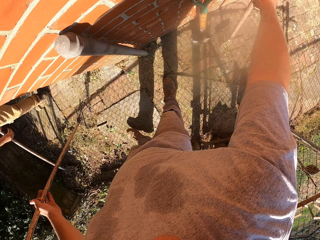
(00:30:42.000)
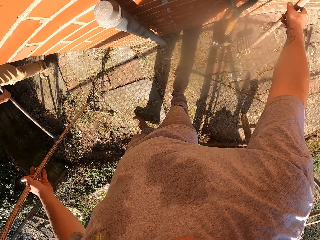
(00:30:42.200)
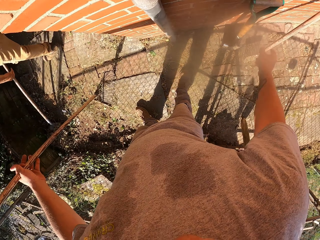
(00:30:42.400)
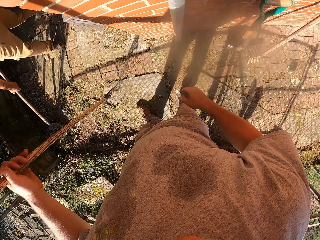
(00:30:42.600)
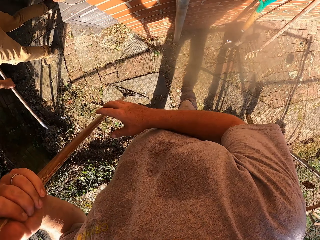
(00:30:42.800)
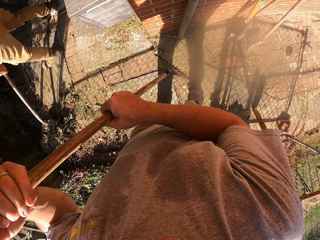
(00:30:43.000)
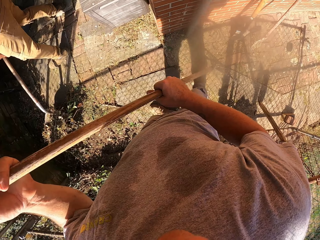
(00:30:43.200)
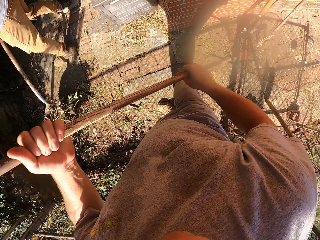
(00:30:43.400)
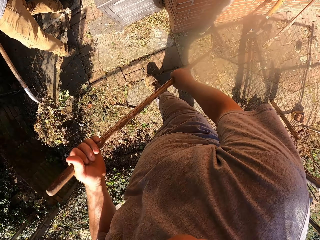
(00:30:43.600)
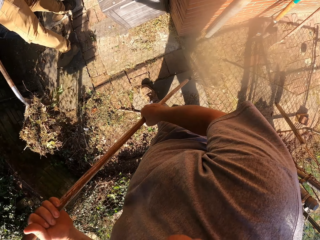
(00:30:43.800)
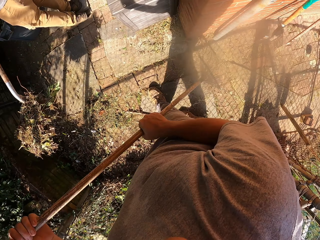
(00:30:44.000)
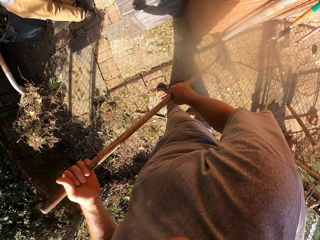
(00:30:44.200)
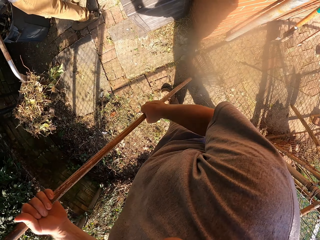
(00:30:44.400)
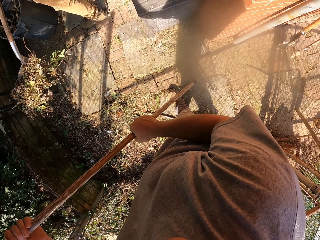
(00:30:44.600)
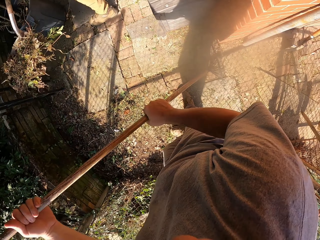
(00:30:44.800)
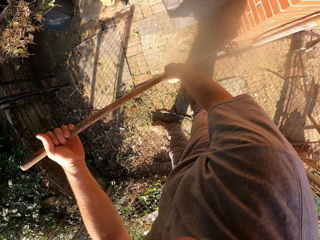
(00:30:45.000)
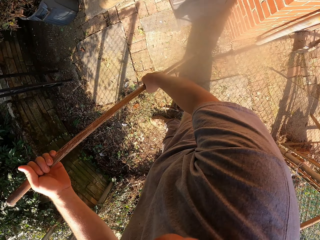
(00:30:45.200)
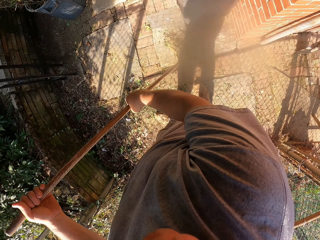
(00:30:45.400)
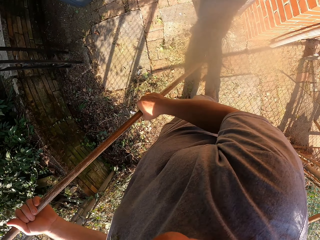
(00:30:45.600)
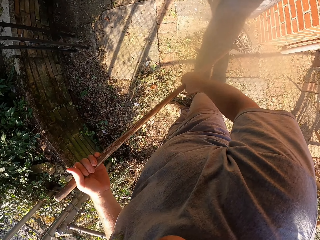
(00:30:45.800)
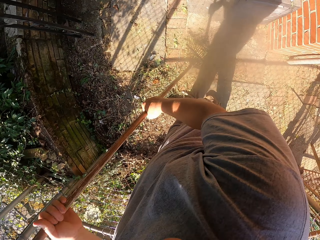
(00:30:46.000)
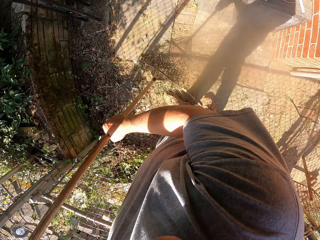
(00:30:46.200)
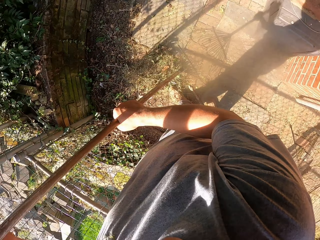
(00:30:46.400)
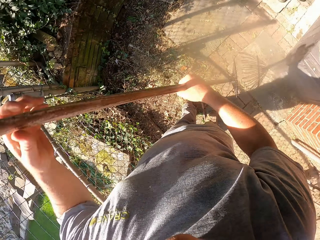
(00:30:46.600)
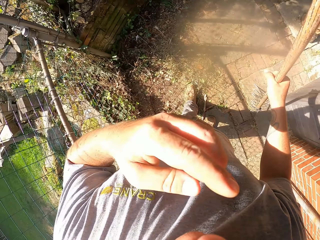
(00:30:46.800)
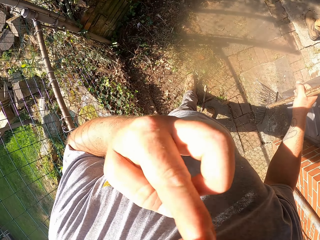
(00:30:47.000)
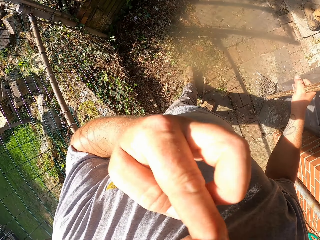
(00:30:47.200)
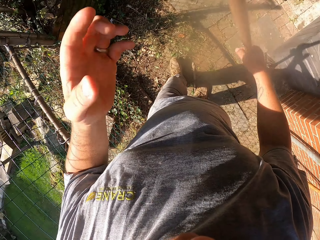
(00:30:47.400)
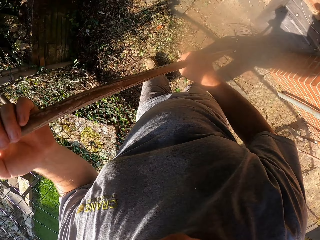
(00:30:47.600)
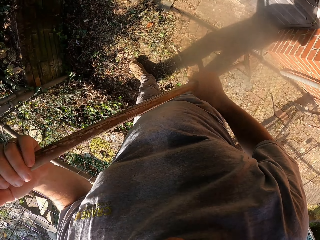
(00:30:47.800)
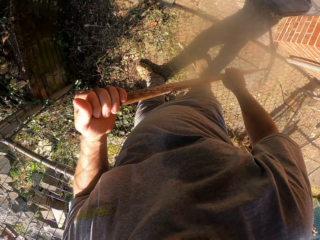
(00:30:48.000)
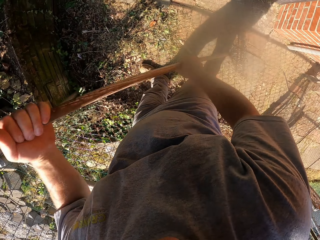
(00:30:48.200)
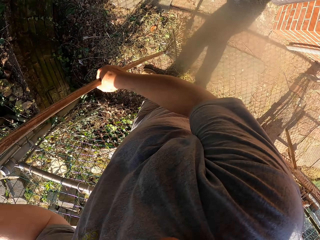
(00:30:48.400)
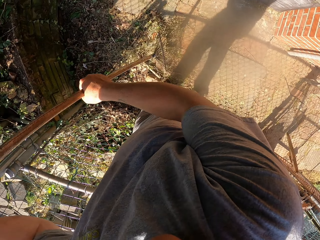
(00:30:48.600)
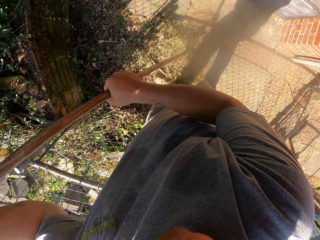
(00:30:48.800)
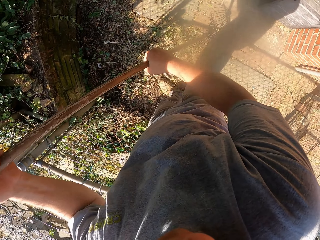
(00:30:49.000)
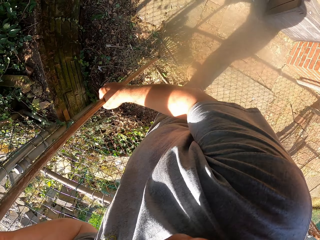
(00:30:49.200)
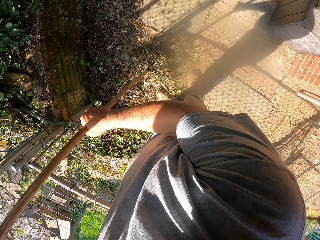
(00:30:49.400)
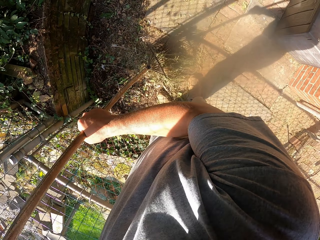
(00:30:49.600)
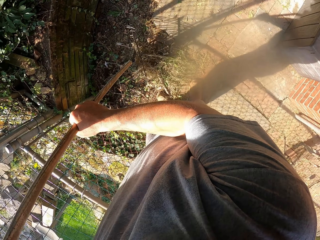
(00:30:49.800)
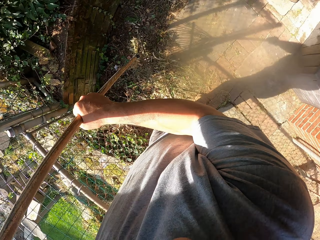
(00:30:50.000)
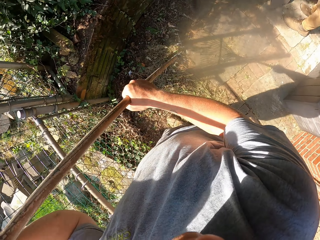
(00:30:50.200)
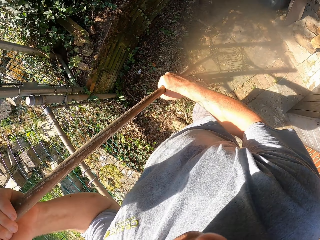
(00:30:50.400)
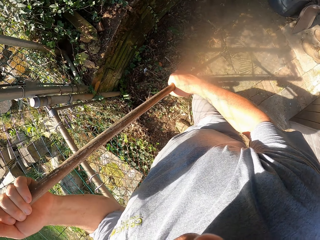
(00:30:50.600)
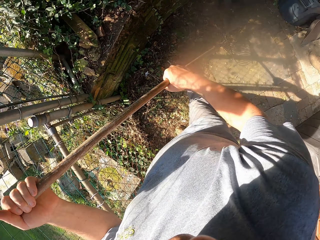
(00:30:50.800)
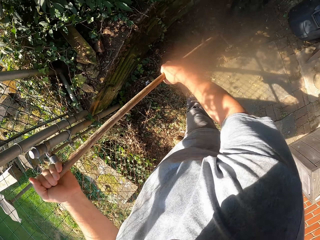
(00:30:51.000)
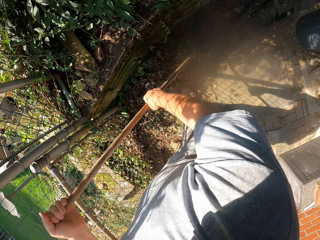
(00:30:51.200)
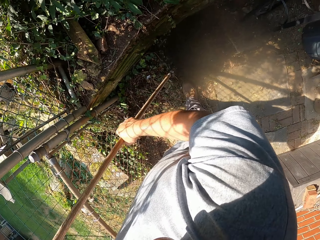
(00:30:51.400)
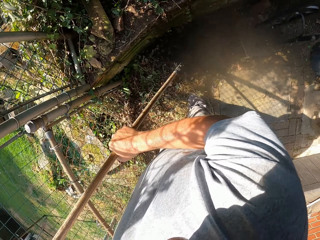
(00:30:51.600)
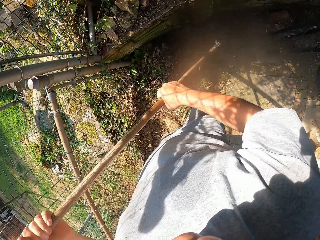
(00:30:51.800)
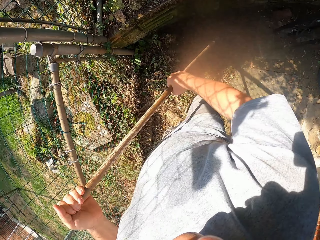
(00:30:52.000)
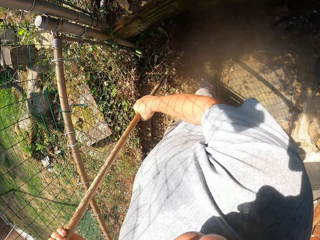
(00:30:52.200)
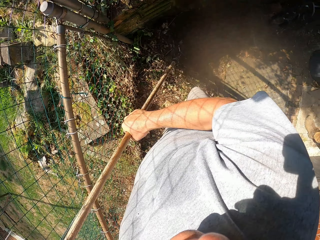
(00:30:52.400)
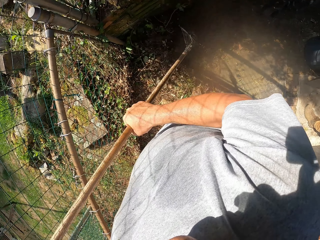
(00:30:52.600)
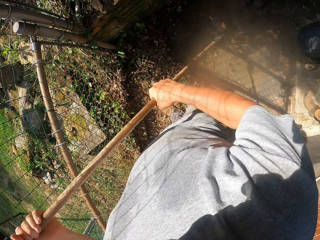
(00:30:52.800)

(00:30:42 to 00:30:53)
The camera wearer leans the rake on the wall and moves the rake. A person walks around. The camera wearer sweeps with the rake on a pathway. The person pours dried grass into the trash bin. The camera wearer touches the face and sweeps with the rake.

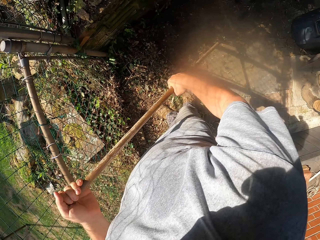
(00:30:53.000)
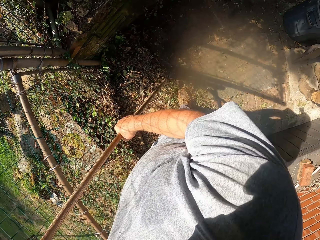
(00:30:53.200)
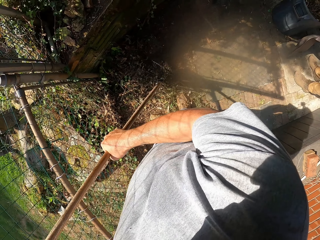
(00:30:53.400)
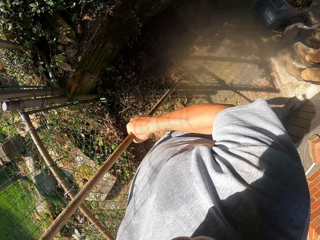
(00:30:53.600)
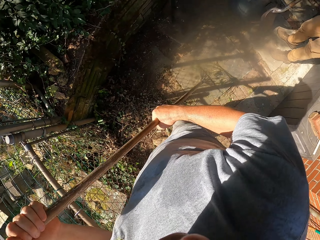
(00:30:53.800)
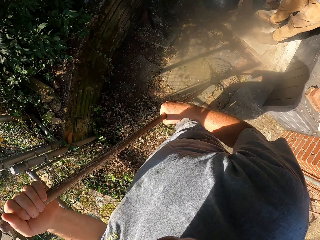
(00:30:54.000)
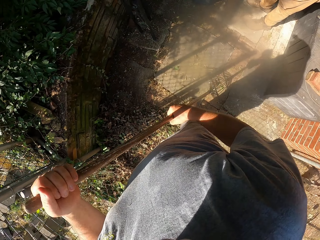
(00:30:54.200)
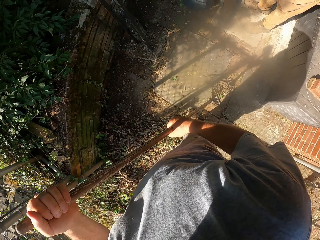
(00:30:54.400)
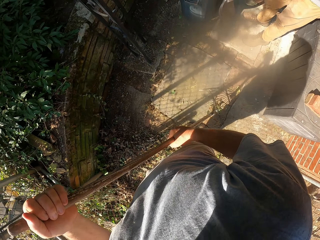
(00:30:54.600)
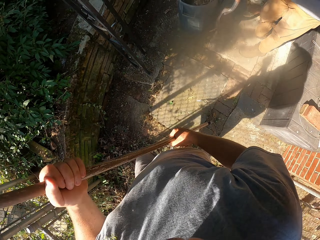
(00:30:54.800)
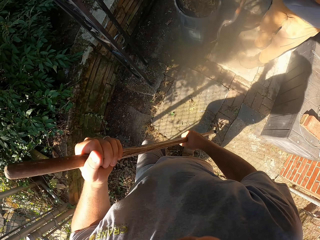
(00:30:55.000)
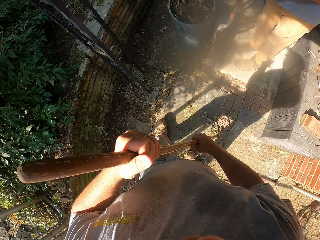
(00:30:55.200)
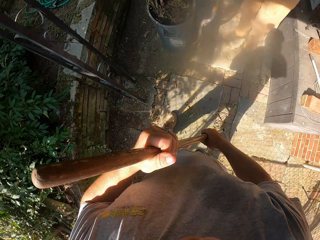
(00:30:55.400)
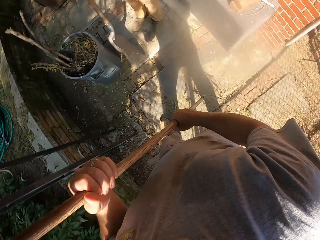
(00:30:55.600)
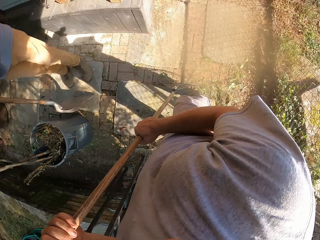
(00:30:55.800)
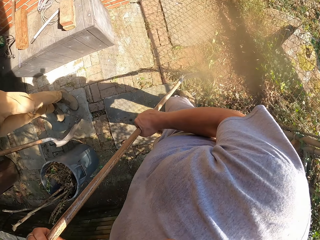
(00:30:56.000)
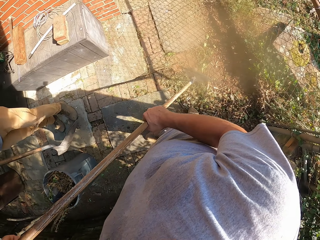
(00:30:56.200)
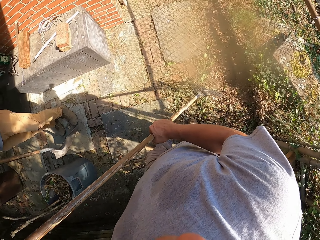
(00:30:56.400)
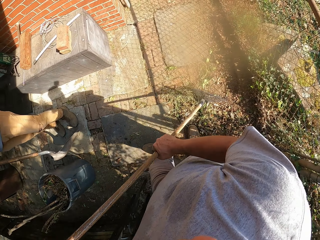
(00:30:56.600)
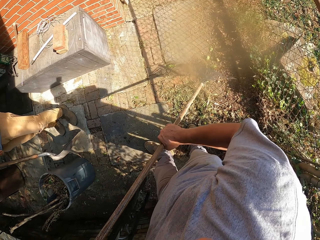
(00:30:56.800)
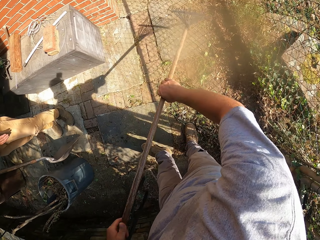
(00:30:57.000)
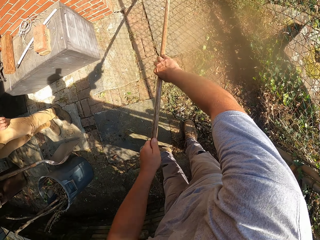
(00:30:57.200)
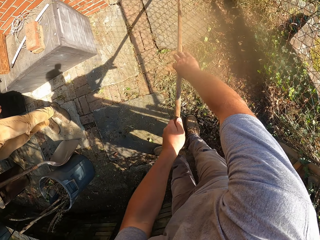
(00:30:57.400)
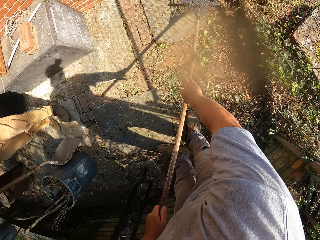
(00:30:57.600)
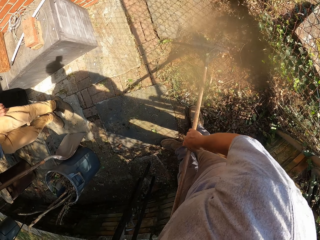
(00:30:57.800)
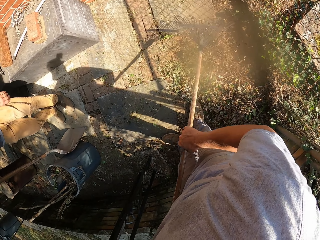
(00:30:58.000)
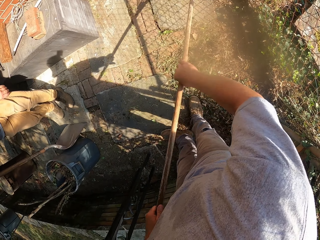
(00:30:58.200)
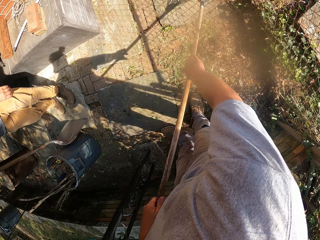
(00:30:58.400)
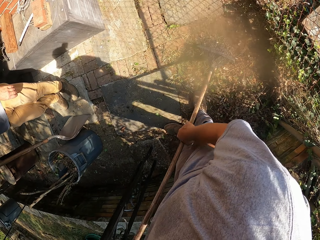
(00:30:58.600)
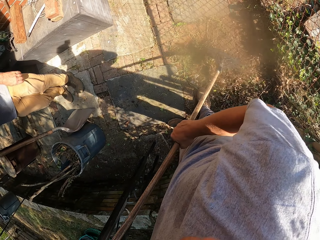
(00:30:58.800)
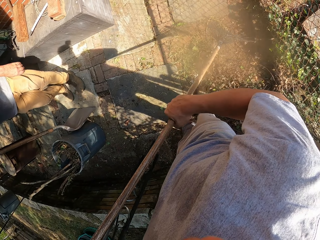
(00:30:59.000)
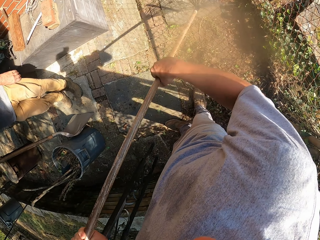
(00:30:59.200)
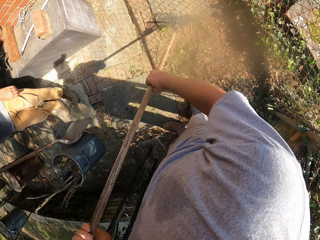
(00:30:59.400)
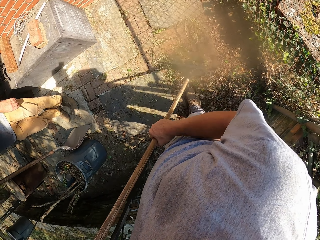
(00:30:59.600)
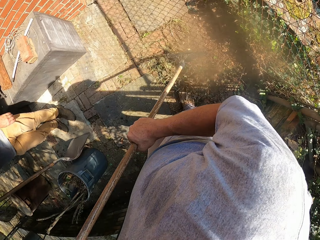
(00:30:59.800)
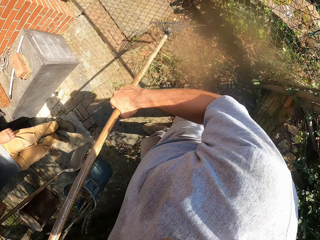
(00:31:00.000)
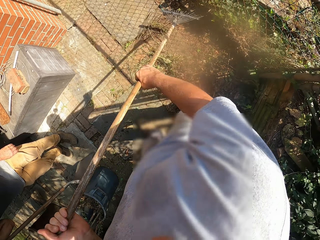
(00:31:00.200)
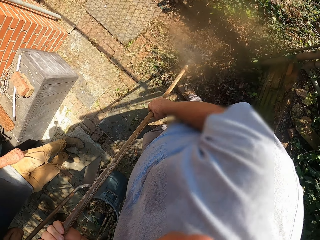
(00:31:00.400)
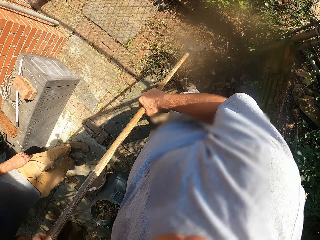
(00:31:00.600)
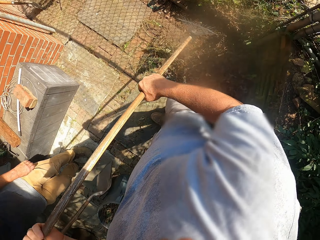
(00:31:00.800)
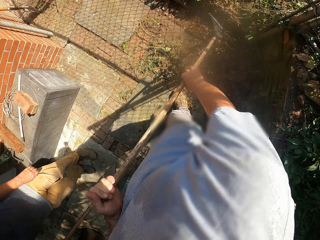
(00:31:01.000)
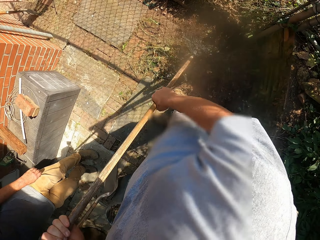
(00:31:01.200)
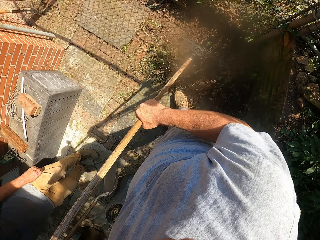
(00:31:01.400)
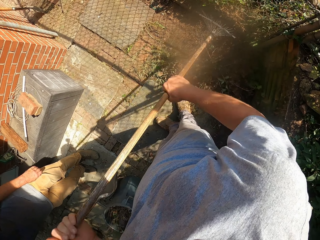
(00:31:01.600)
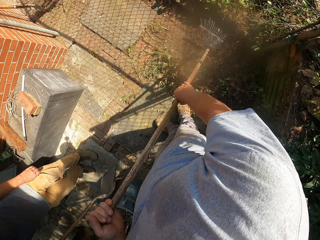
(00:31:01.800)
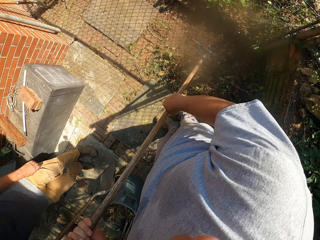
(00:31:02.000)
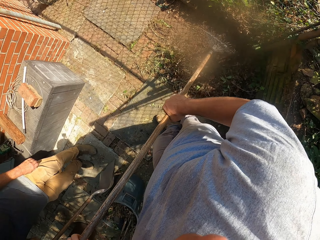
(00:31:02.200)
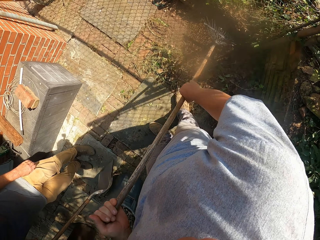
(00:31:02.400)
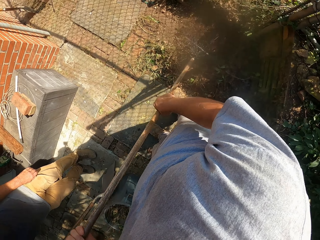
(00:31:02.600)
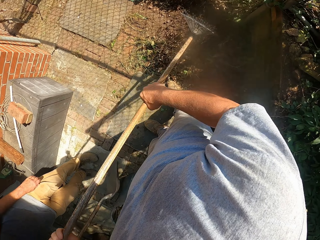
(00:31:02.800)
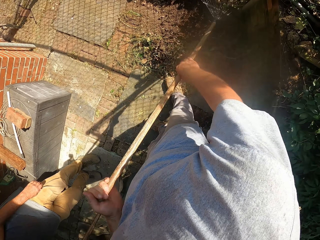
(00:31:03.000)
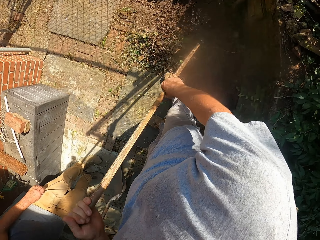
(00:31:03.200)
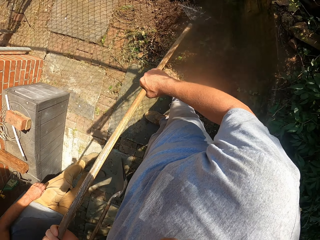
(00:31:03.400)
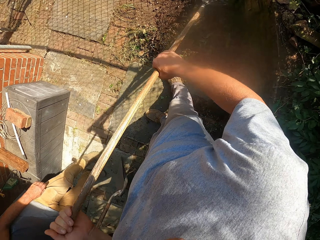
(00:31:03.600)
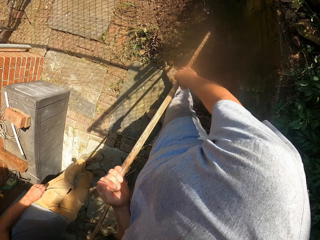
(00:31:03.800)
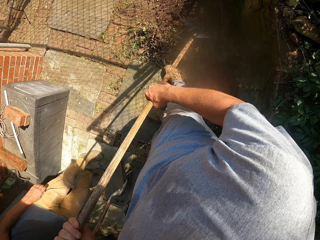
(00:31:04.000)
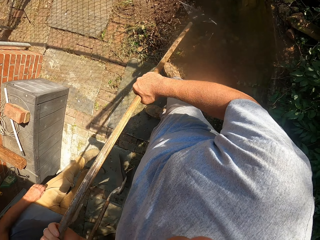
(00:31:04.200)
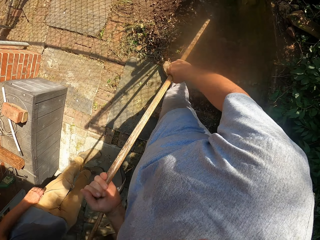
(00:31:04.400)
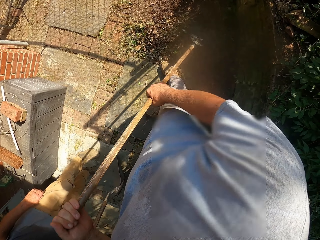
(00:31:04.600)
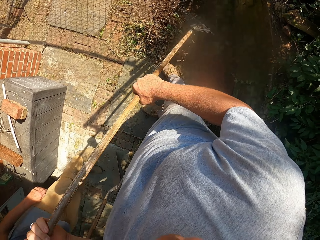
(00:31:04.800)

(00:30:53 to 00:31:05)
The camera wearer walks around. A person looks around. The camera wearer sweeps with a rake.
